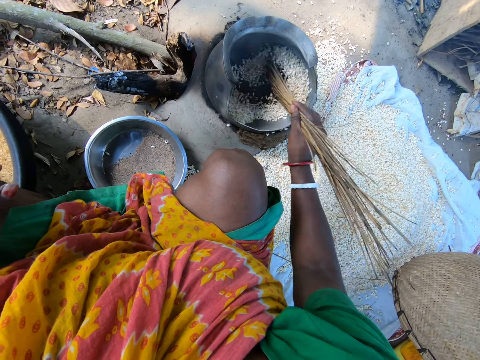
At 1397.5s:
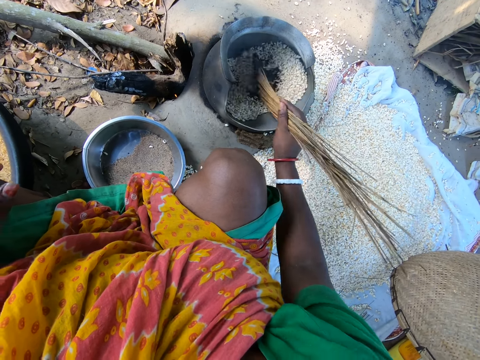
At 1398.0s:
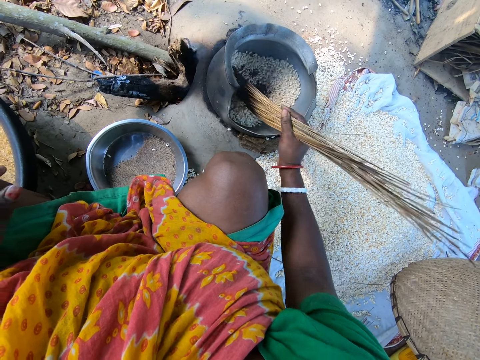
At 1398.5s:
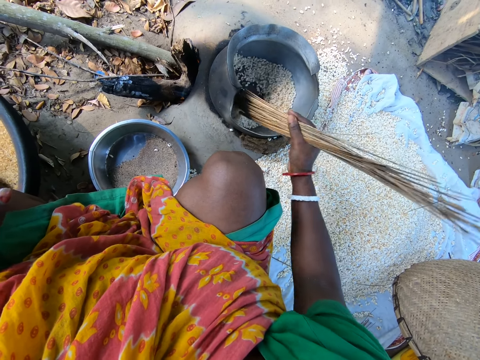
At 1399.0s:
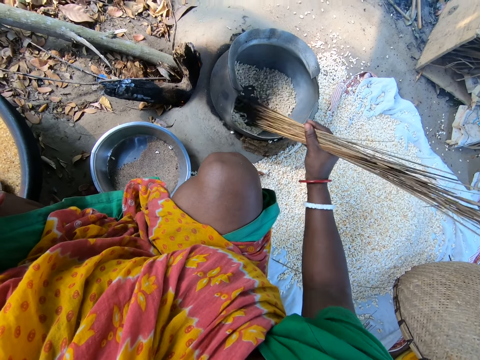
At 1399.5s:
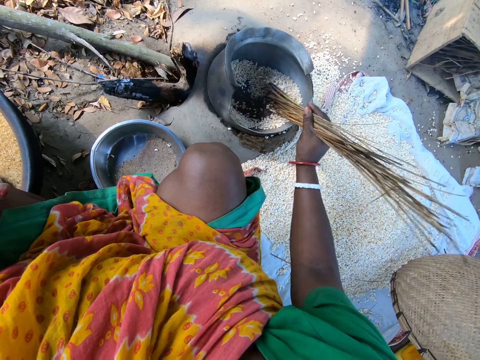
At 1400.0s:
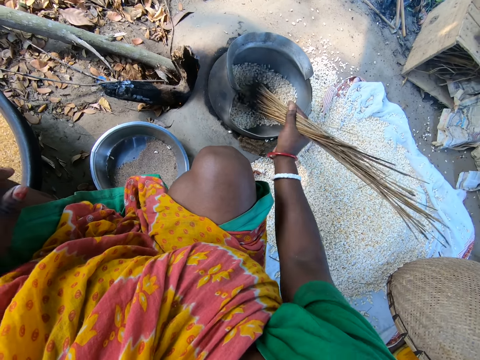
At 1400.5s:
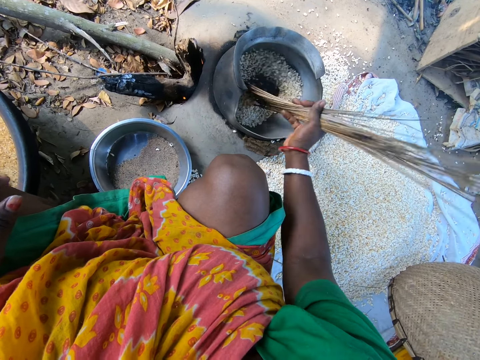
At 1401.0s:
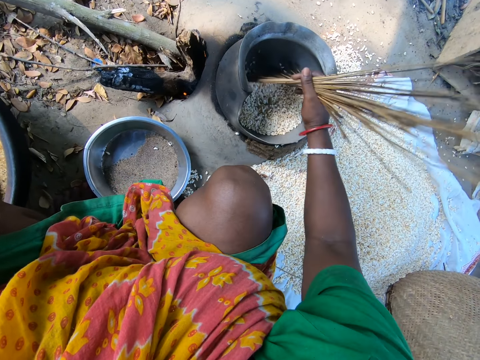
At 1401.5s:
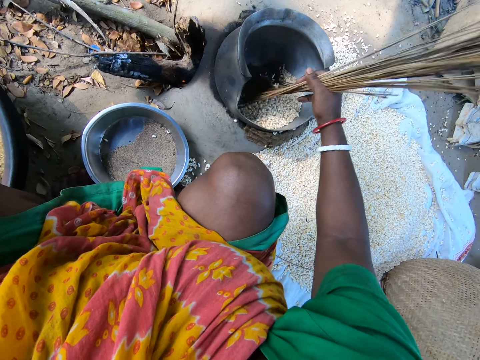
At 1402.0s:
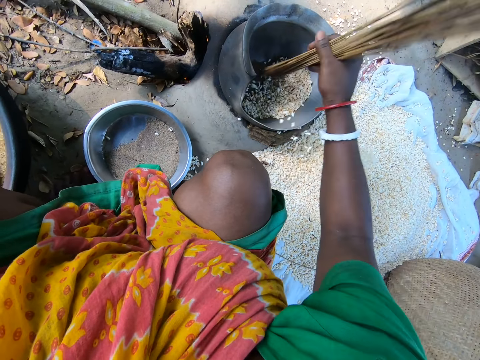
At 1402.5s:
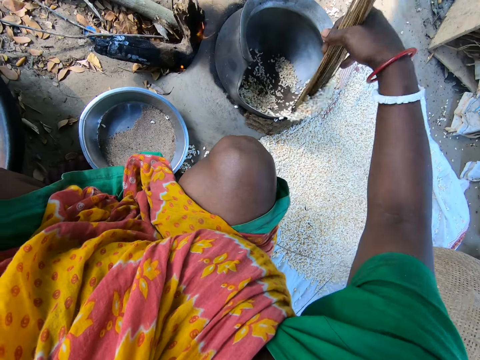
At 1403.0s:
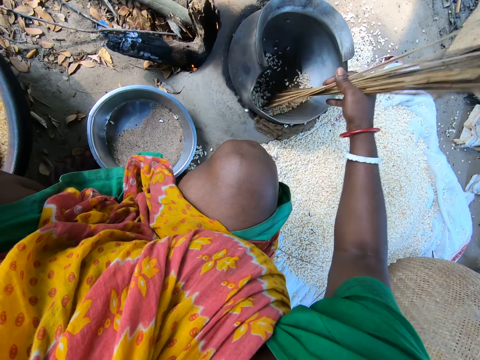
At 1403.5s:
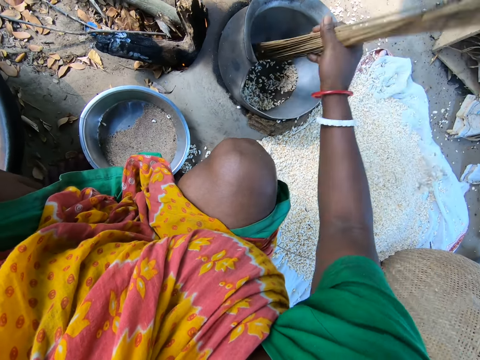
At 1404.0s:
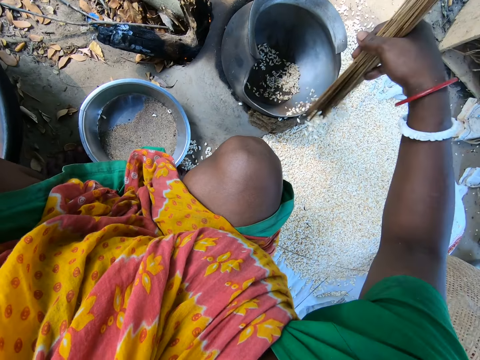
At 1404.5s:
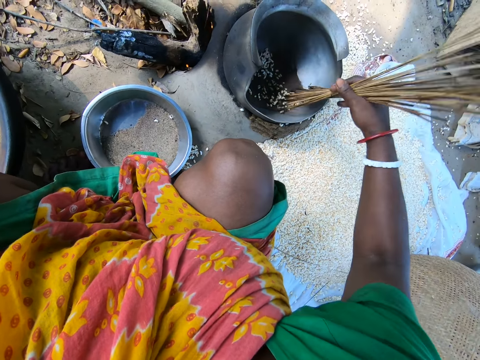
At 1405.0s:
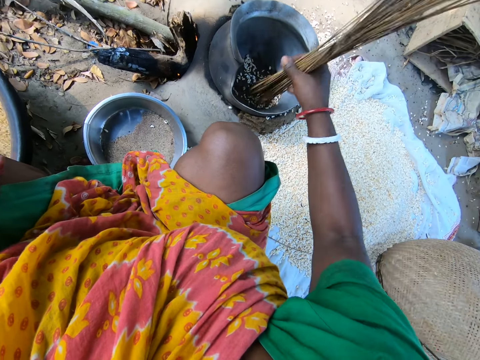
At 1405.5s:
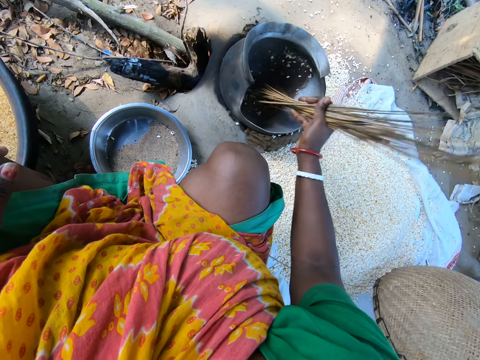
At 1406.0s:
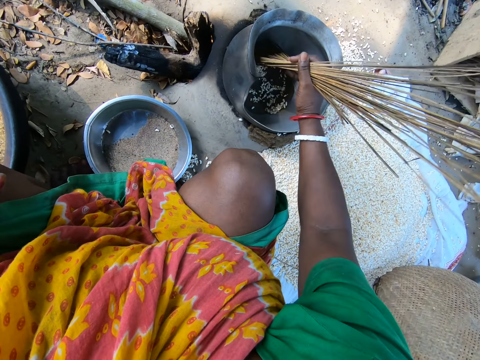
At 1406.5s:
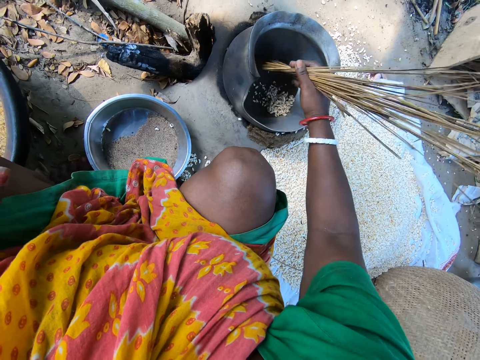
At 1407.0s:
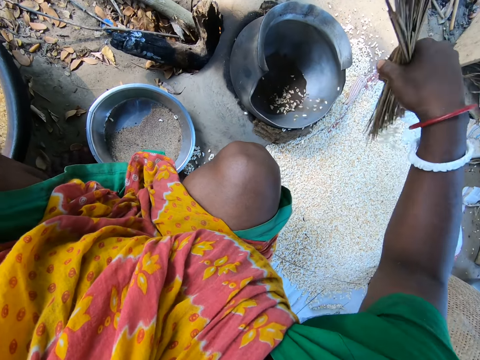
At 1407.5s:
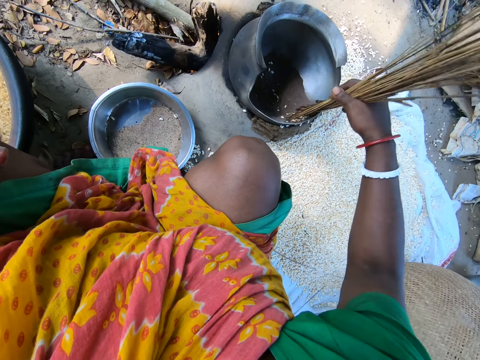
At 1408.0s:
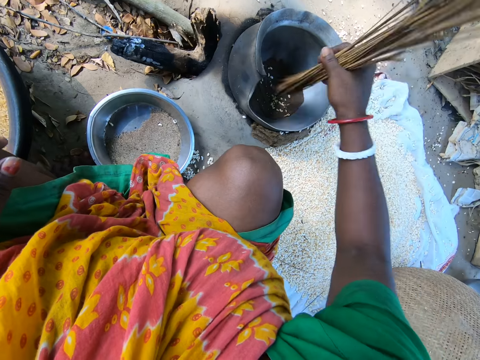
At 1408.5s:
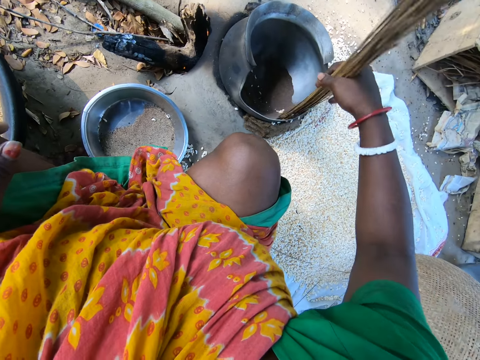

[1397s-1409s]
The camera wearer sweeps the maize grains or seeds from the pot to a sack on the ground with the broomsticks. They stir the seeds inside the pot with the broomsticks. They remove the seeds from the pot with the broomsticks.

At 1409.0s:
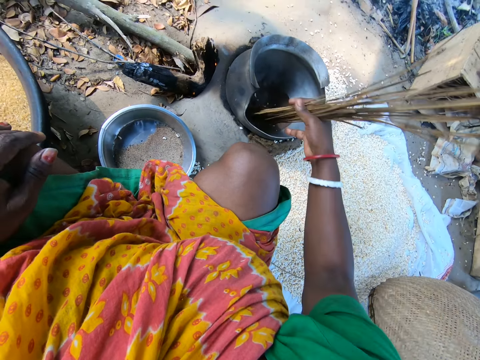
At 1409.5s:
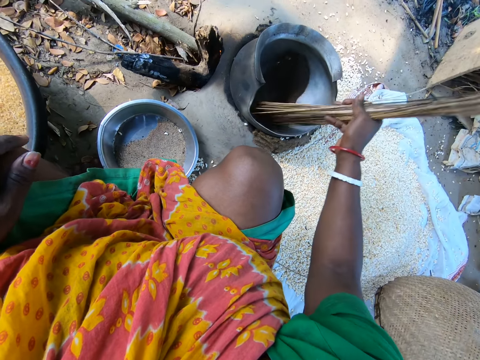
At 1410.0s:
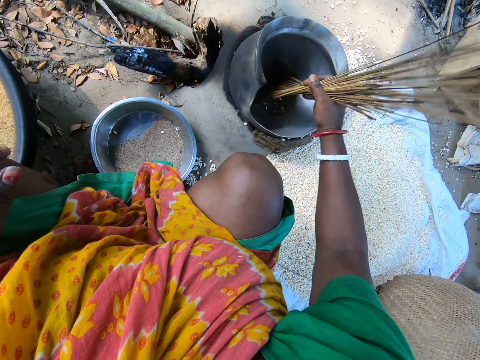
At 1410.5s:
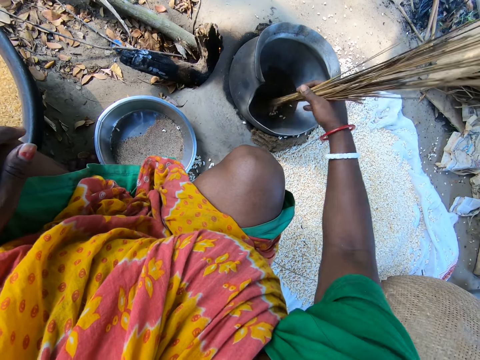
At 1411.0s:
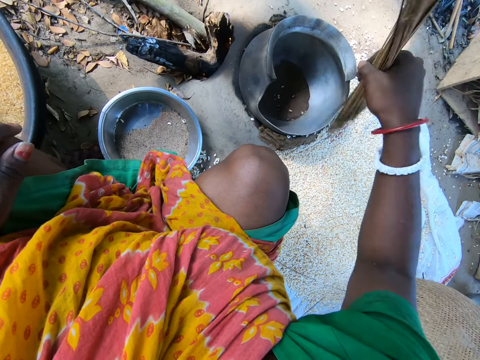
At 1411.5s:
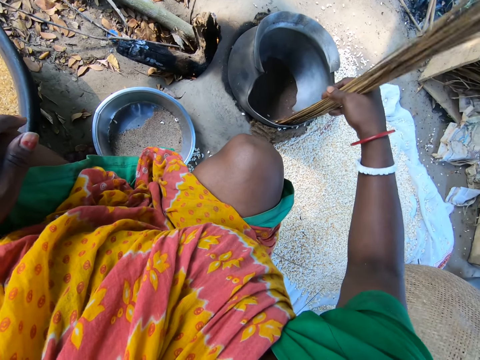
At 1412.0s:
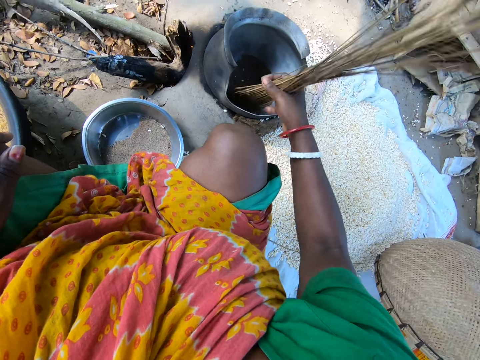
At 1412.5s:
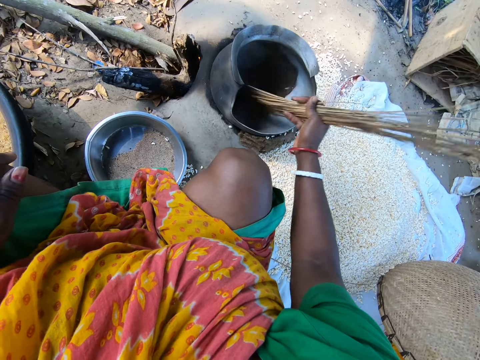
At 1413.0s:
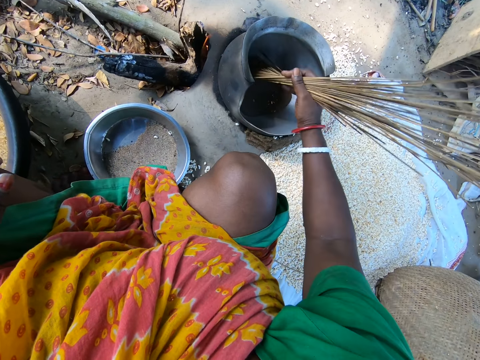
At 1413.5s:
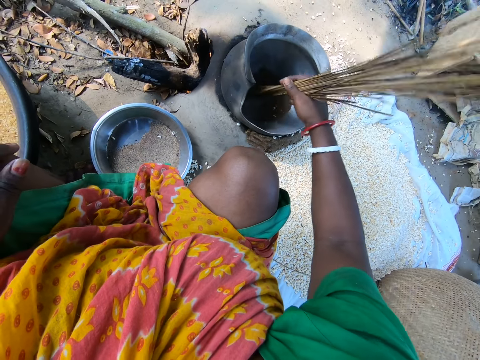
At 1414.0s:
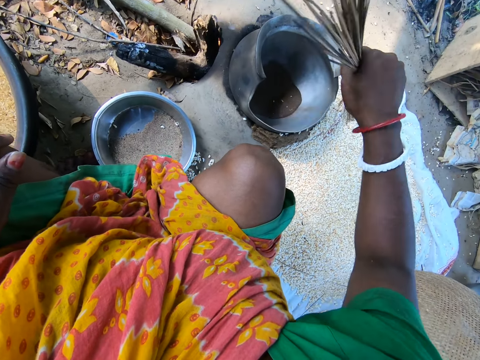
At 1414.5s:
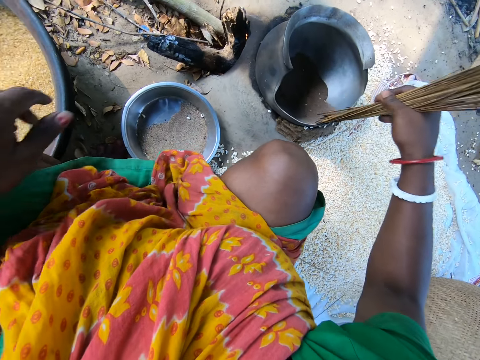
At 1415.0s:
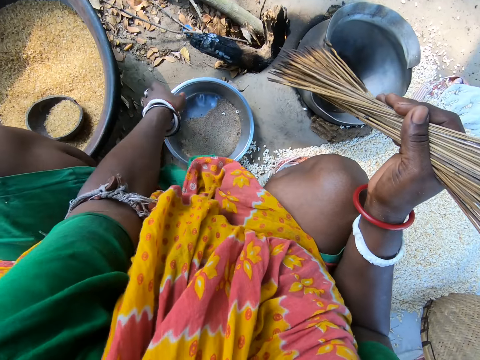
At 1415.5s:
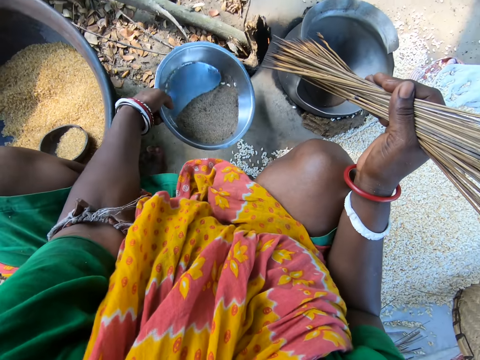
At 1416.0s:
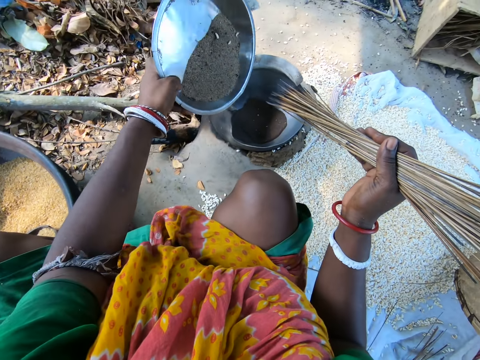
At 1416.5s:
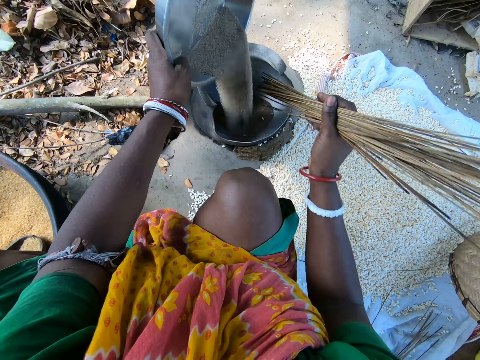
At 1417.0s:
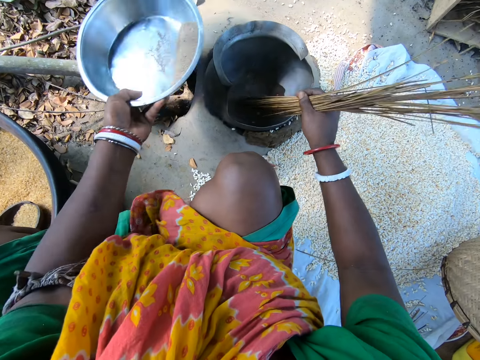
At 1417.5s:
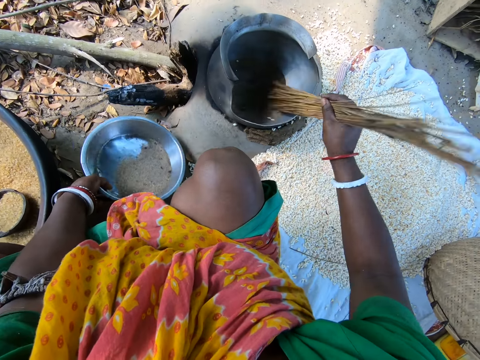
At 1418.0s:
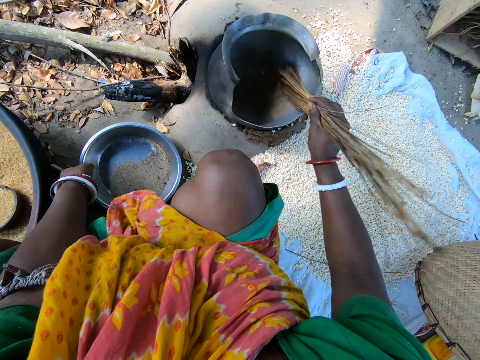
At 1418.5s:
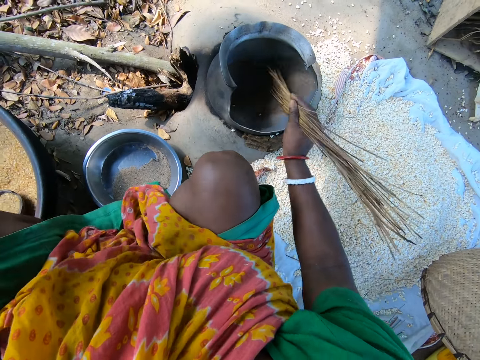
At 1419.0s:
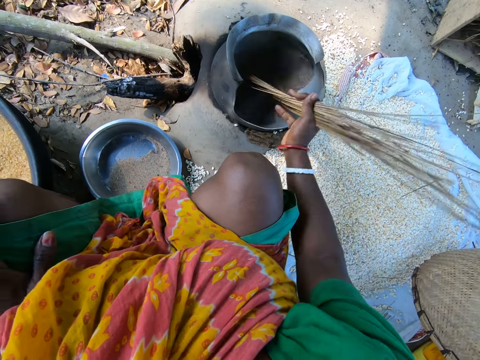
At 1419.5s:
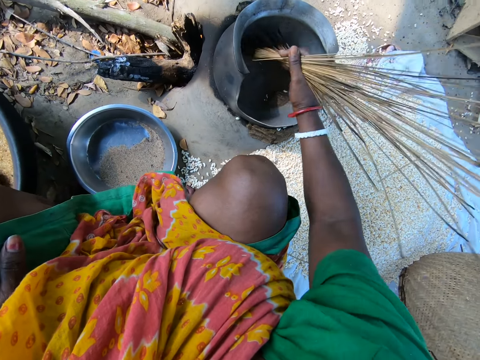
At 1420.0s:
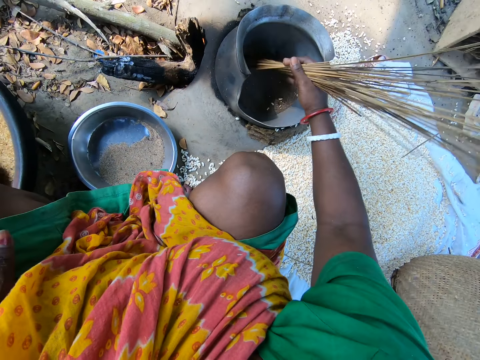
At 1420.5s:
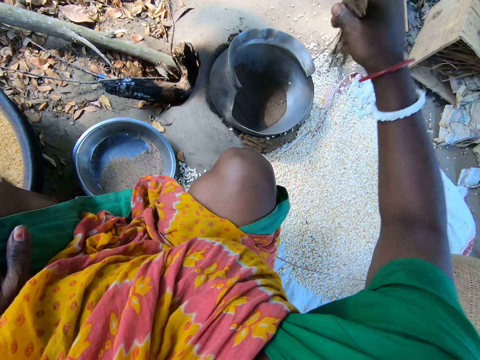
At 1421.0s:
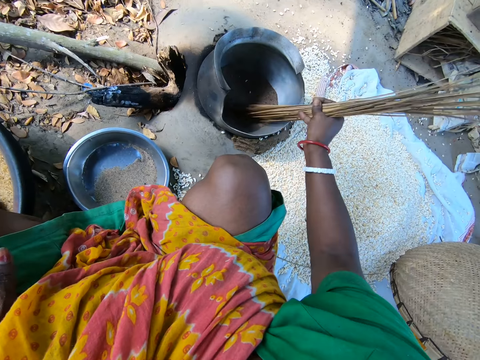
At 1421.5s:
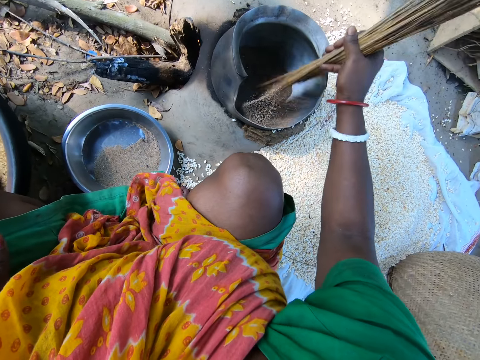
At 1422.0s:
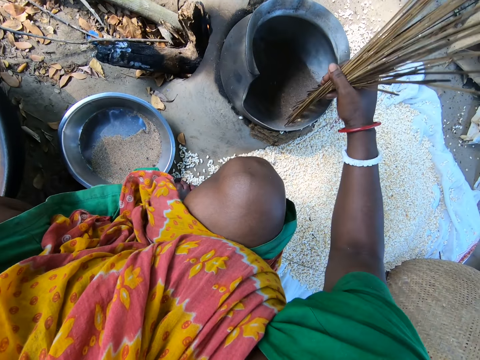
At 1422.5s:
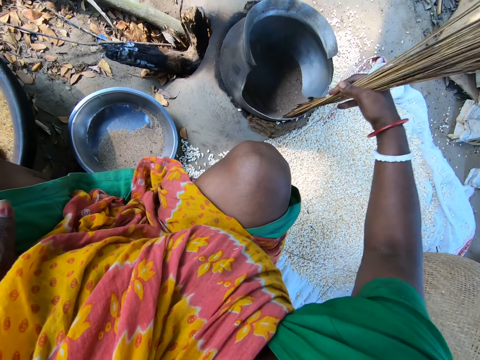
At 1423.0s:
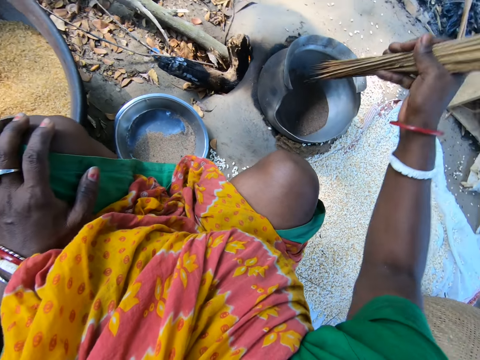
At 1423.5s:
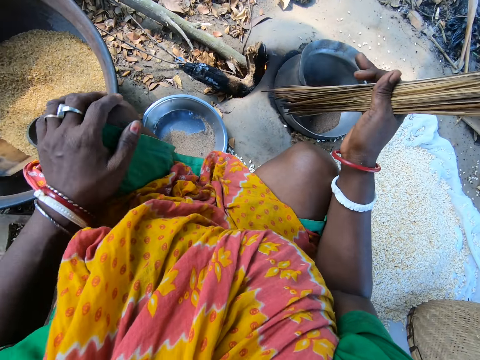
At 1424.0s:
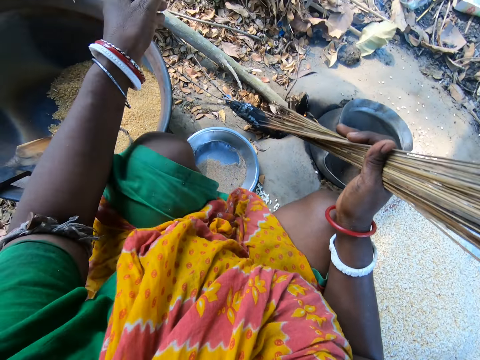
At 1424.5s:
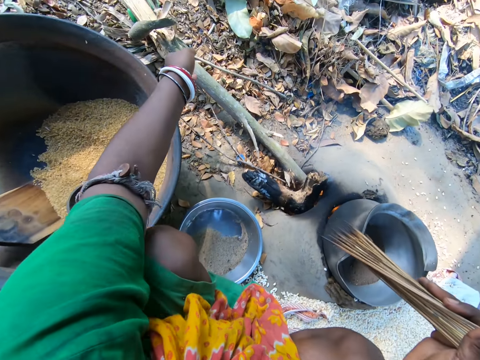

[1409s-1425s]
The camera wearer stirs the seeds inside the pot with the broomsticks. They remove the seeds from the pot with the broomsticks. They stir the seeds inside the pot with the broomsticks. They remove the seeds from the pot with the broomsticks. They pick up a tray with black substance. They add the black substance to the pot. They stir the black substance or sand inside the pot with the broomsticks. They place the tray on the floor. They stir the sand inside the pot with the broomsticks. They remove the seeds from the pot with the broomsticks. They stir the sand inside the pot with the broomsticks. They remove the seeds from the pot with the broomsticks.
